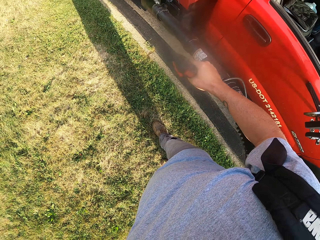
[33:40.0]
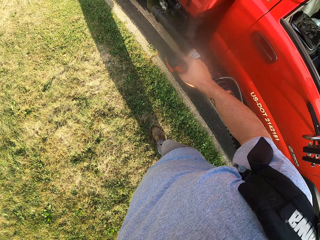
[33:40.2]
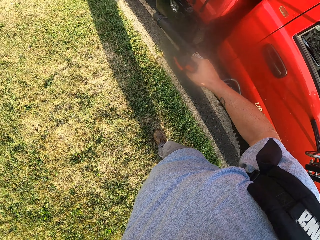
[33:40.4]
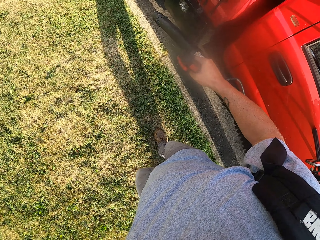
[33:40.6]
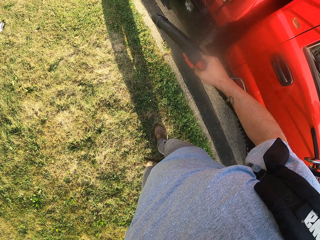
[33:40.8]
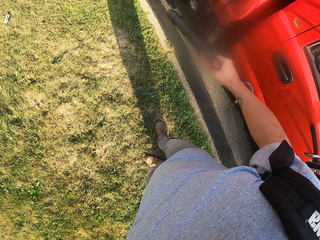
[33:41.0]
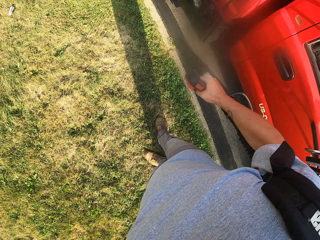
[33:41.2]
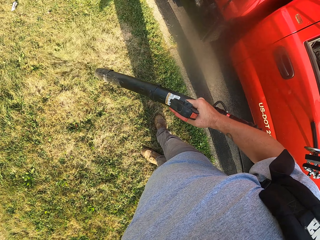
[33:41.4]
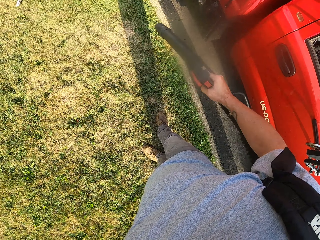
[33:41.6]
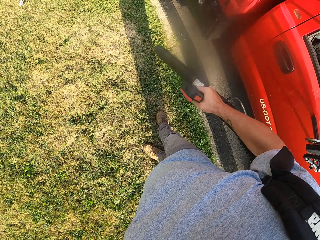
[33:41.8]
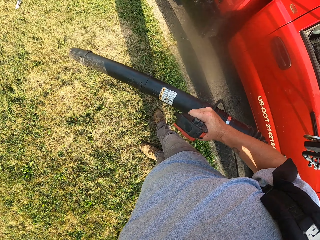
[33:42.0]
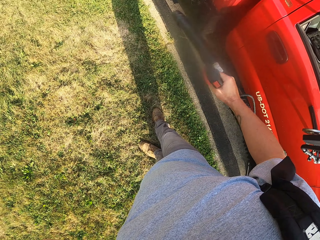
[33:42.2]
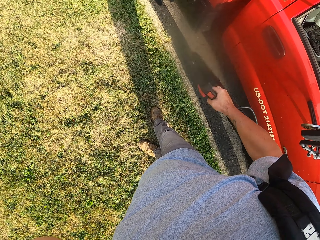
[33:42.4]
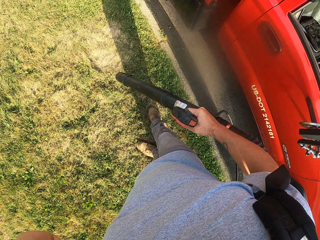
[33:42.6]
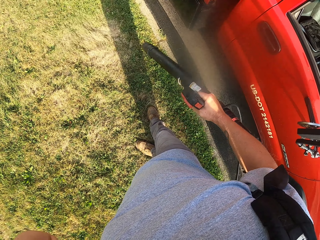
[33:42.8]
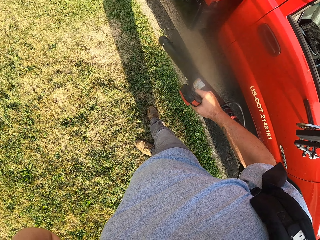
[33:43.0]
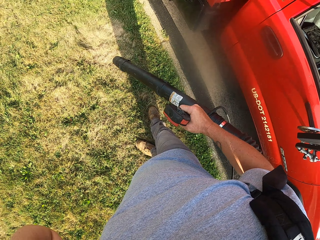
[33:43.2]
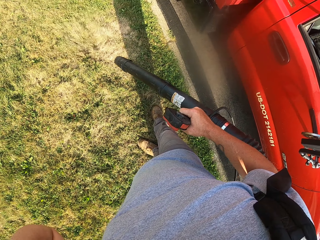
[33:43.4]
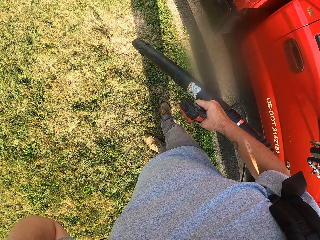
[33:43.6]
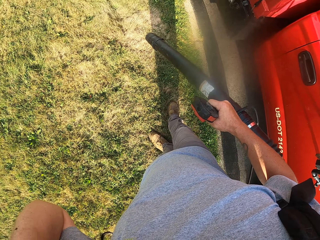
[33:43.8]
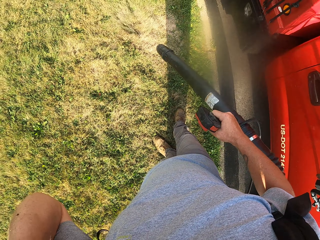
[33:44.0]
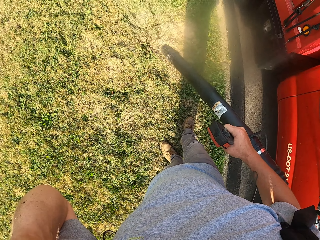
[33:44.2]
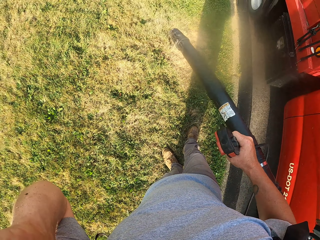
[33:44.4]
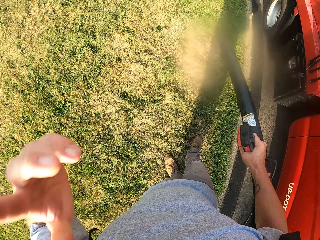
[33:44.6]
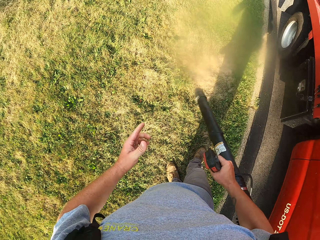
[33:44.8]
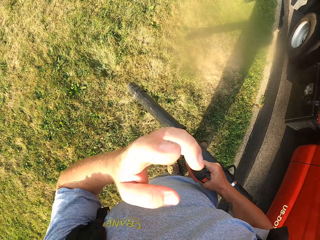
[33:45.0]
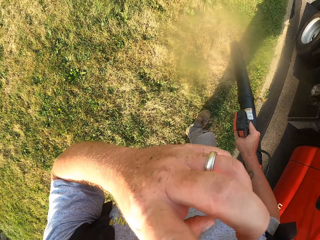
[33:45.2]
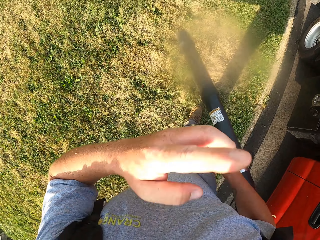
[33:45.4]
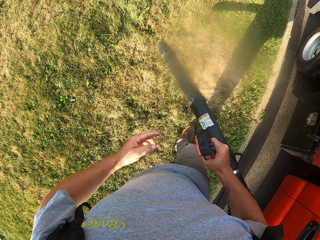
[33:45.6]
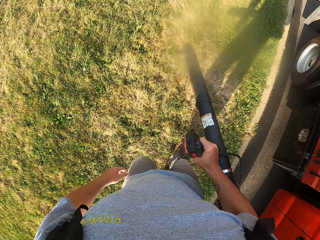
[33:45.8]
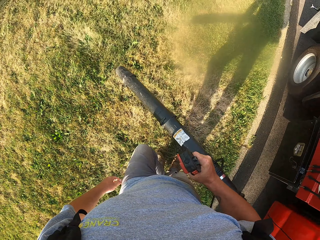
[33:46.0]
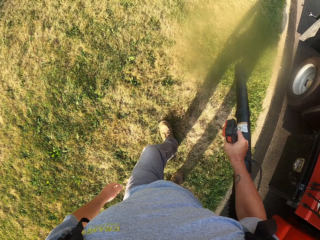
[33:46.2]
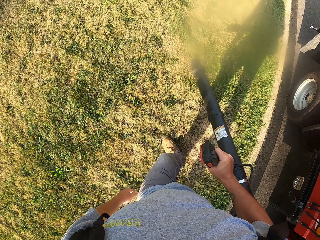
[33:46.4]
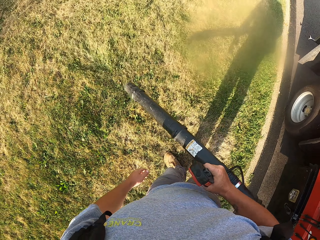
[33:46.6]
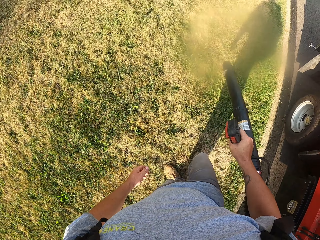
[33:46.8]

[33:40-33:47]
The camera wearer blows the garden.

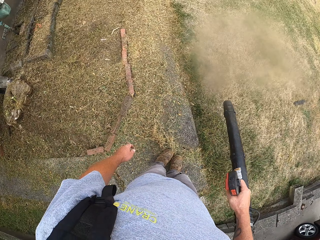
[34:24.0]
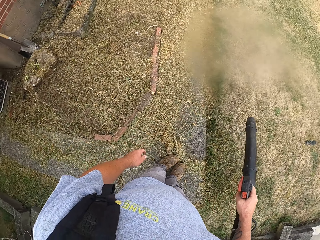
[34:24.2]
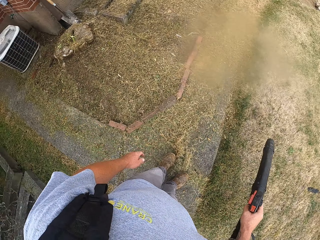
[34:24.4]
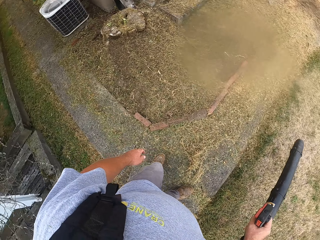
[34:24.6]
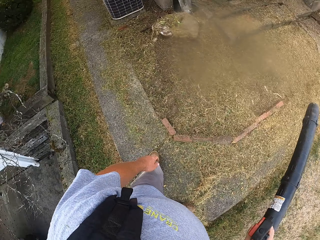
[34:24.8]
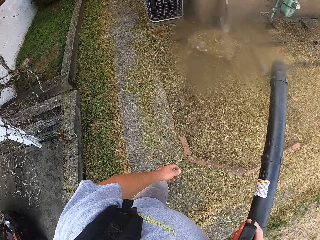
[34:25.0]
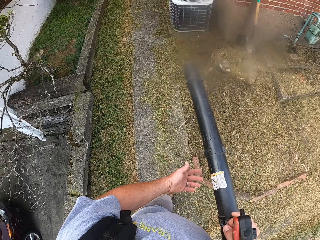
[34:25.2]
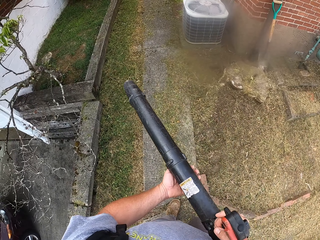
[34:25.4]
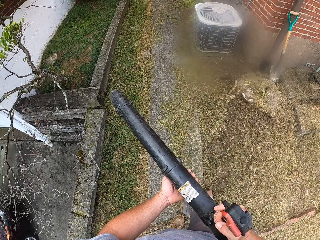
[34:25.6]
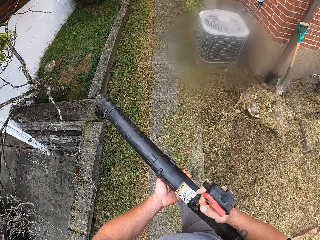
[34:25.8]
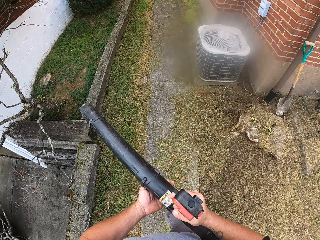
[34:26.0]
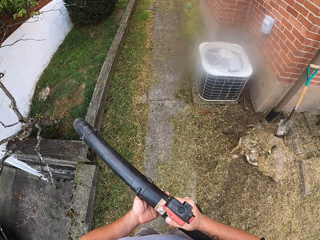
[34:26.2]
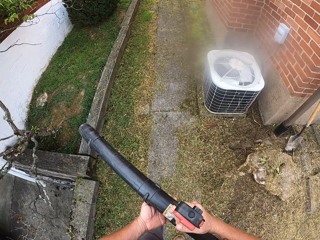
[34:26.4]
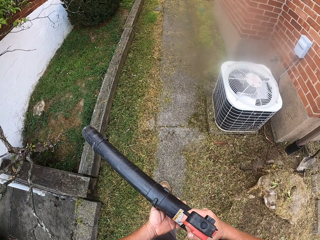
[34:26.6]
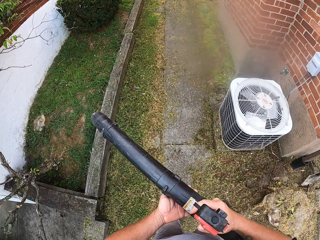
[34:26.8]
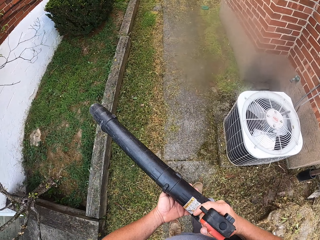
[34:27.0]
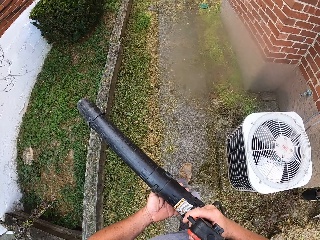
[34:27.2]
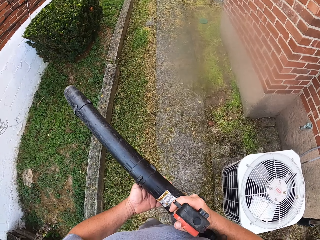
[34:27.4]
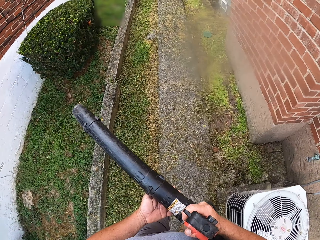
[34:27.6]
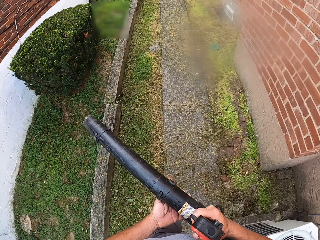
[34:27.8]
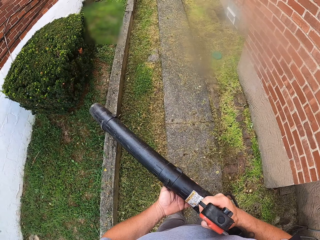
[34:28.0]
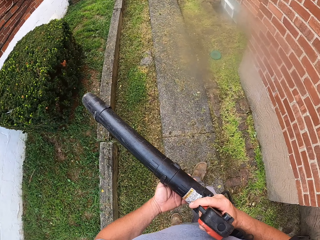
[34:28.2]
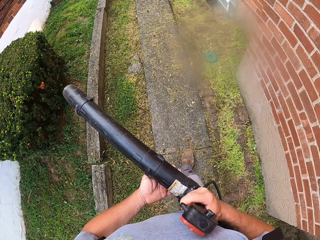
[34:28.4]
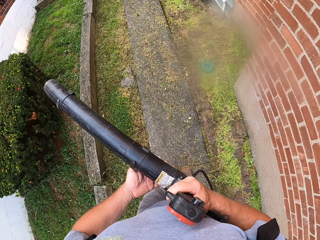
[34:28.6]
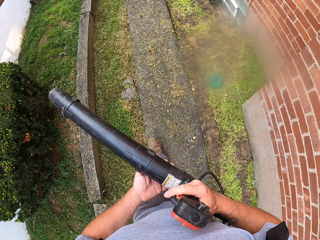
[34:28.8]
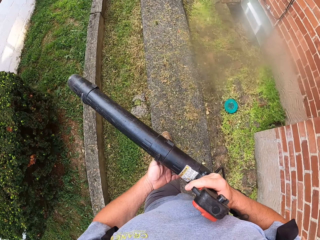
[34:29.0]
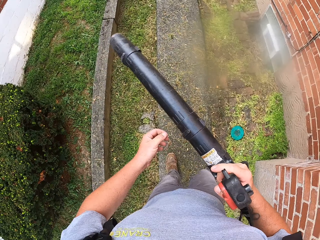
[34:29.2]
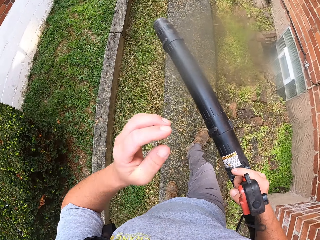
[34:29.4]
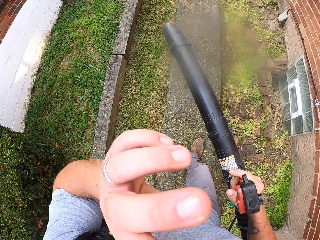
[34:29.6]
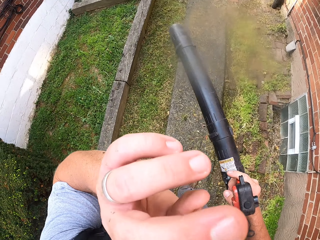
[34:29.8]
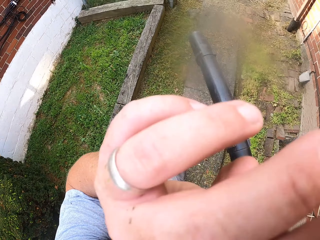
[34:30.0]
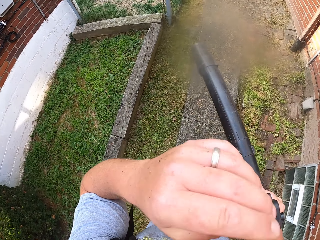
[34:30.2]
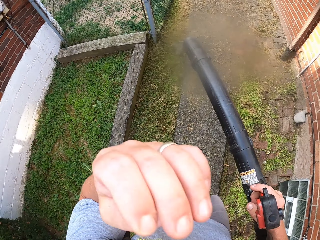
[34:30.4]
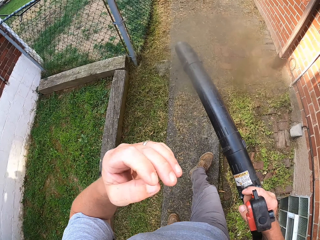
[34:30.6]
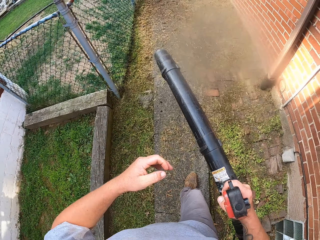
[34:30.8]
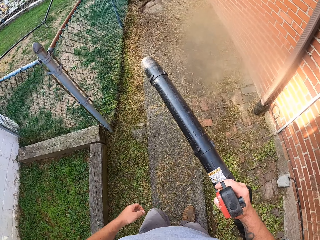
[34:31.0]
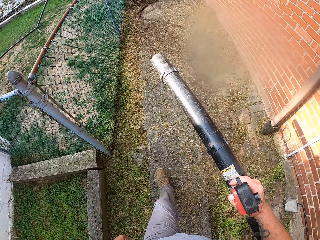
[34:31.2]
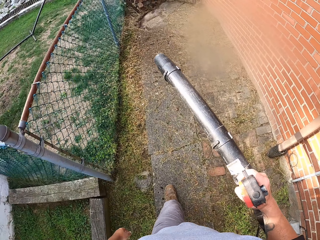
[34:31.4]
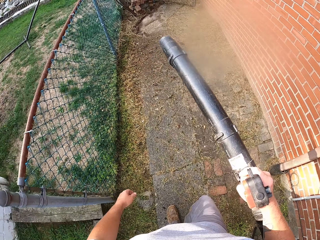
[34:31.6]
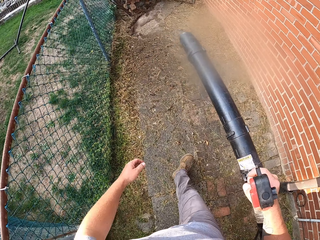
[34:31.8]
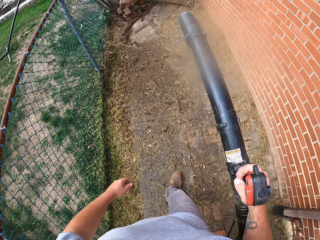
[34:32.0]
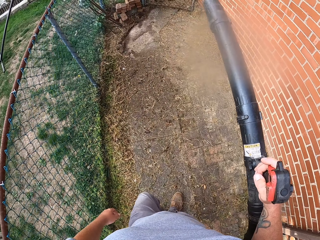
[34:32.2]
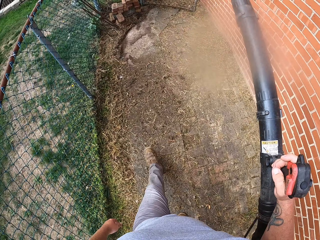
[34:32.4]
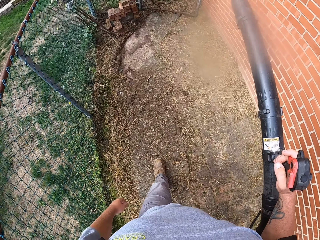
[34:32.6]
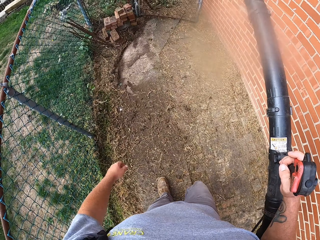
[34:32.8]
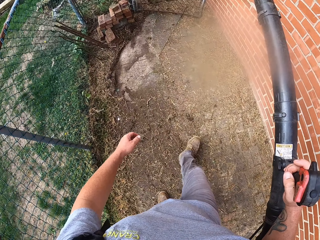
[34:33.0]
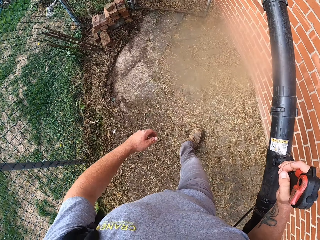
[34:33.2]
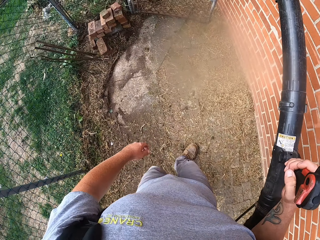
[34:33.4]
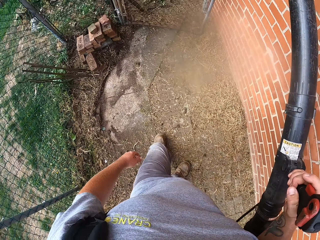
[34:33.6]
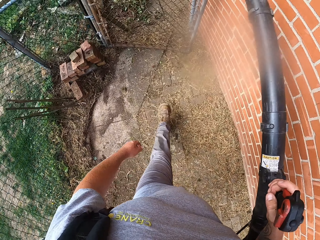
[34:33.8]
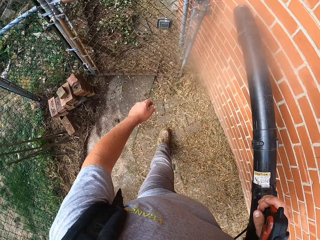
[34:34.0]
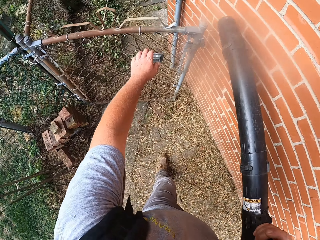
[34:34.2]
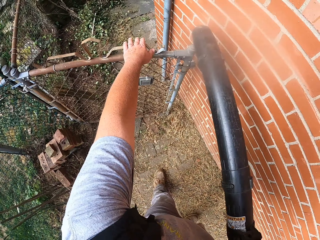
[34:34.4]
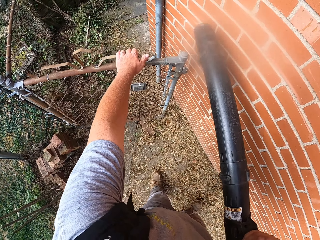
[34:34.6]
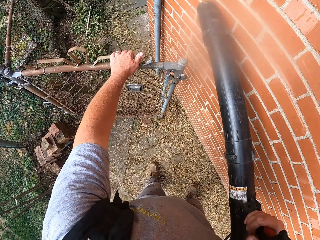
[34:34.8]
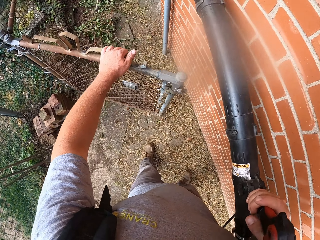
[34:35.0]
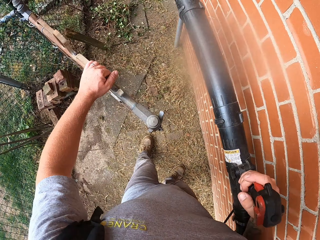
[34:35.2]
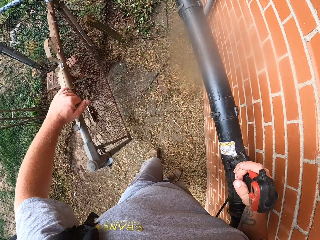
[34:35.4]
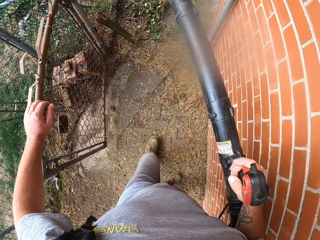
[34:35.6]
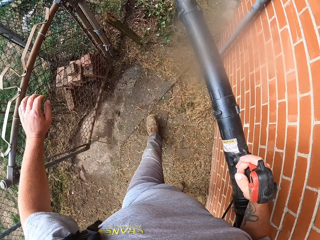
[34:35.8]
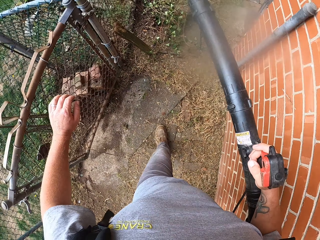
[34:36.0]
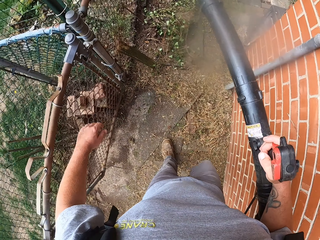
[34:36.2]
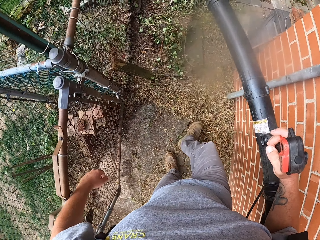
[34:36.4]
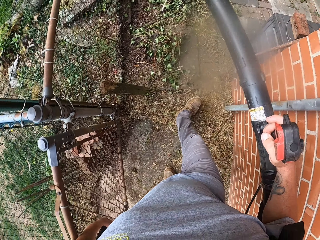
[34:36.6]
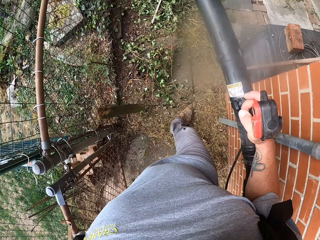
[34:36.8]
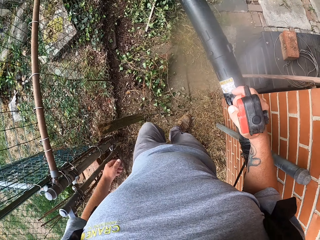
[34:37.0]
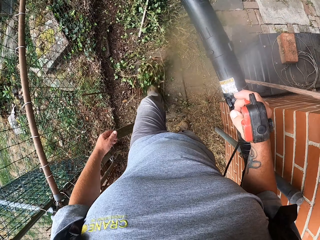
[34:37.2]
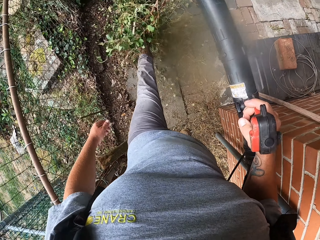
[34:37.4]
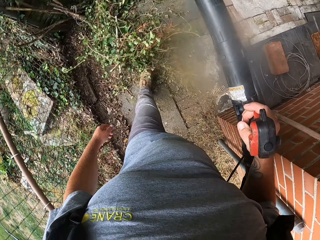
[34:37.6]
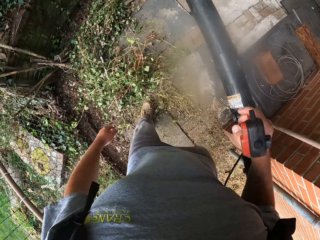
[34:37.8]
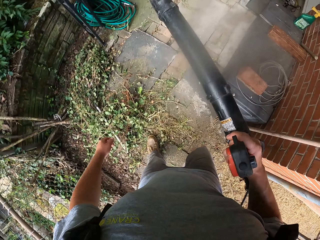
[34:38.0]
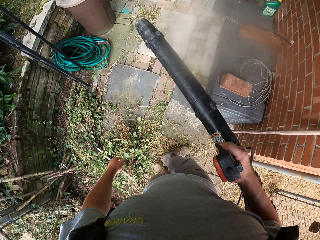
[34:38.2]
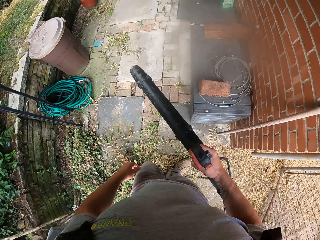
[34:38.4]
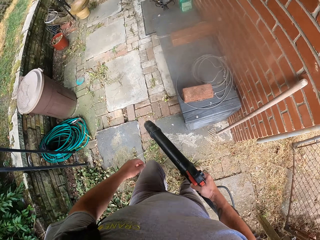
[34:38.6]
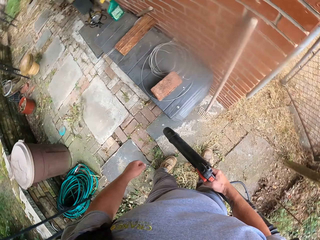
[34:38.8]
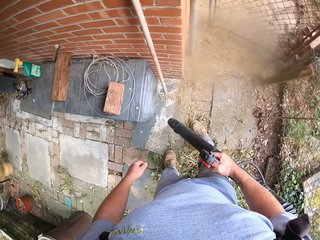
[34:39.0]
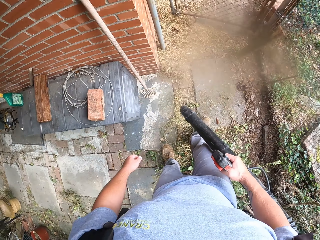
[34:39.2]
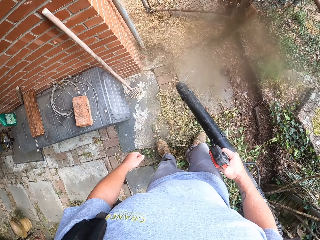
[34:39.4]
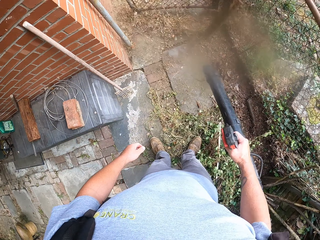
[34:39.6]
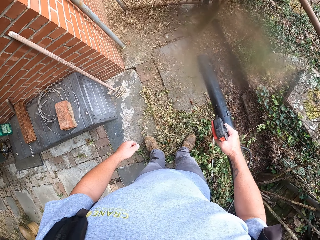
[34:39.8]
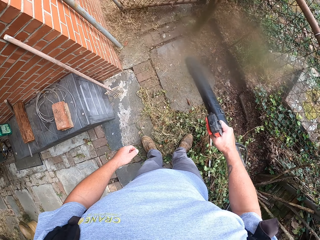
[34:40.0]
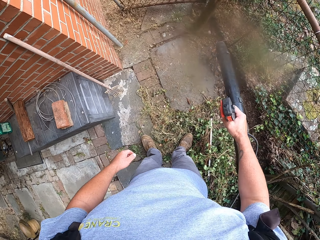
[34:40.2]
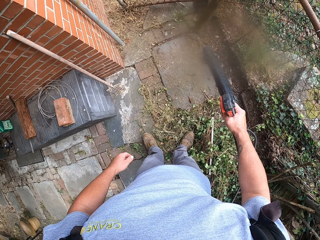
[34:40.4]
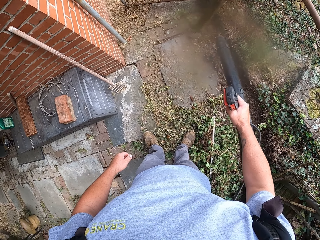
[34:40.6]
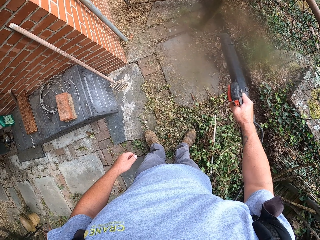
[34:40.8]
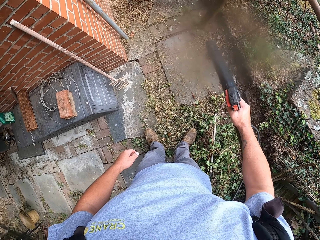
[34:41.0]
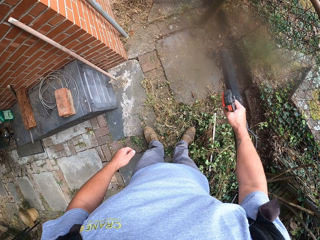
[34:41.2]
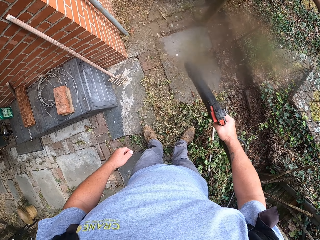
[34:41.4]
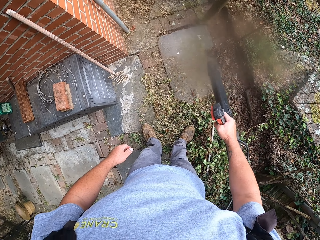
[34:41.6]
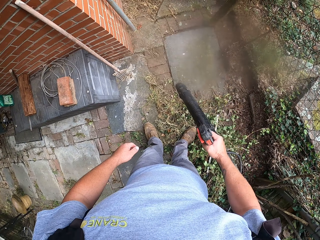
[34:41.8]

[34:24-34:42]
The camera wearer walks around the veranda to the other side. They open a gate. They blow off dirt on the veranda with the blowing machine.
